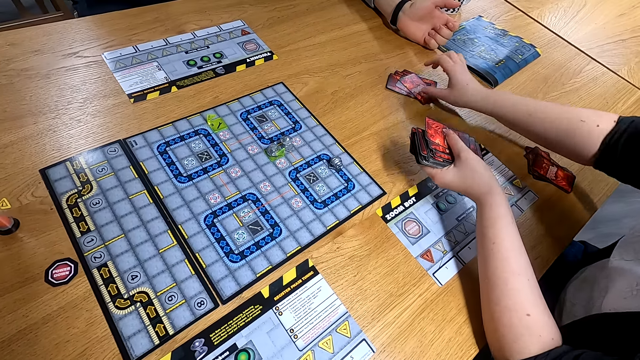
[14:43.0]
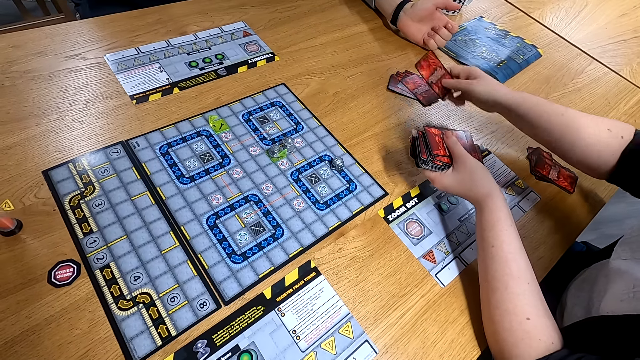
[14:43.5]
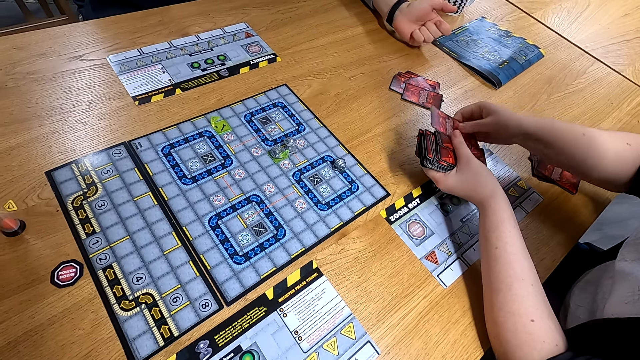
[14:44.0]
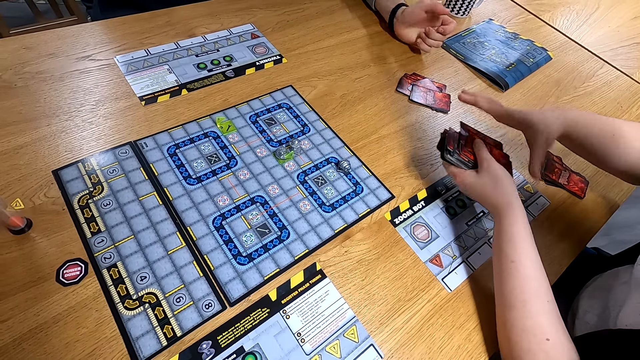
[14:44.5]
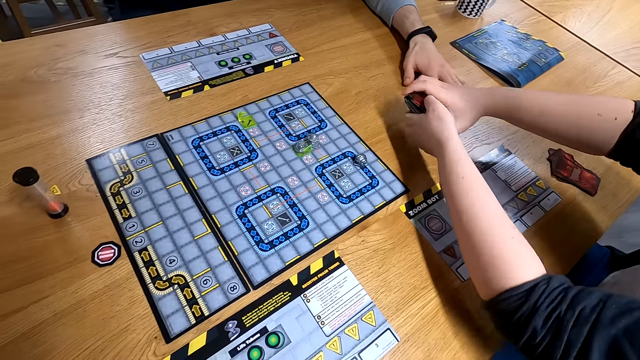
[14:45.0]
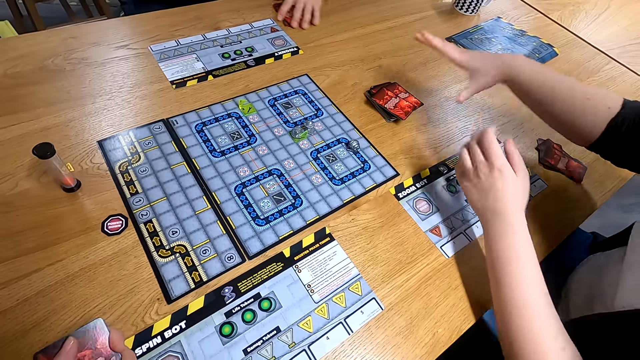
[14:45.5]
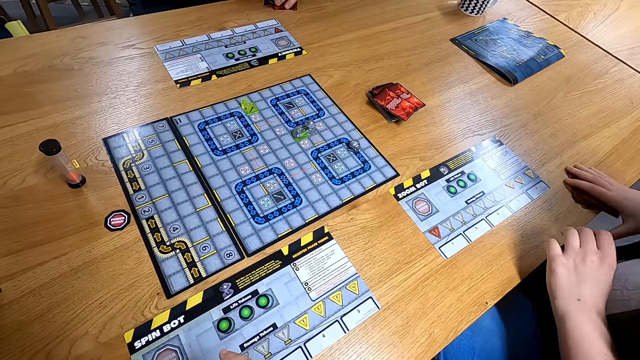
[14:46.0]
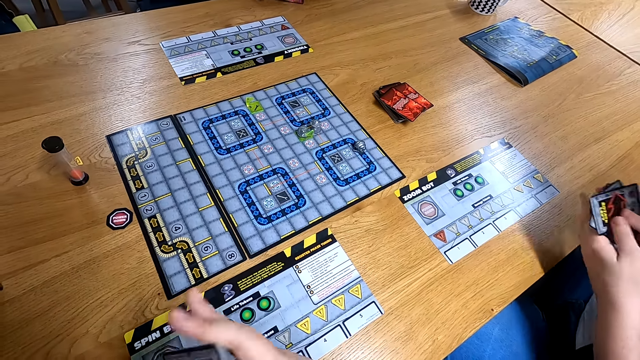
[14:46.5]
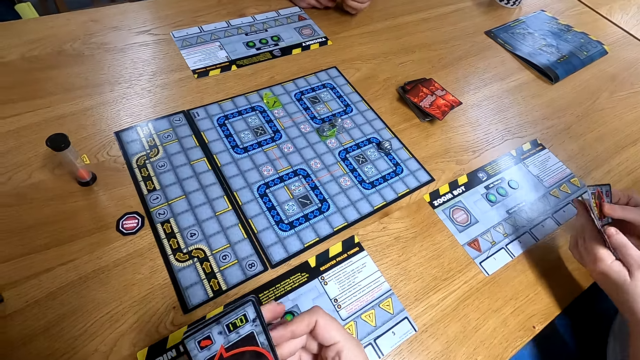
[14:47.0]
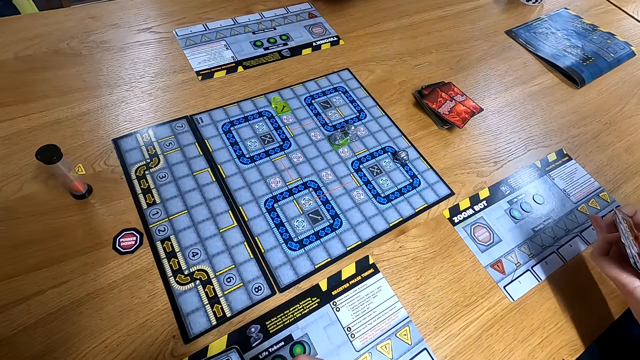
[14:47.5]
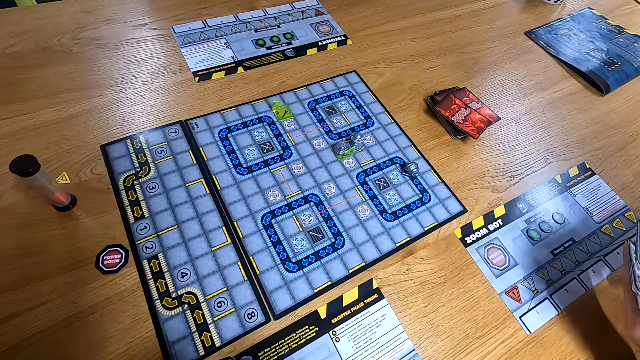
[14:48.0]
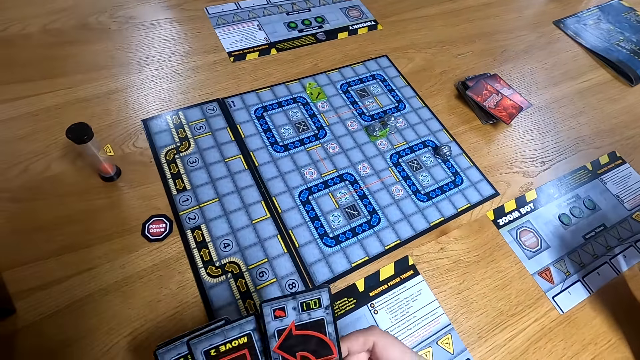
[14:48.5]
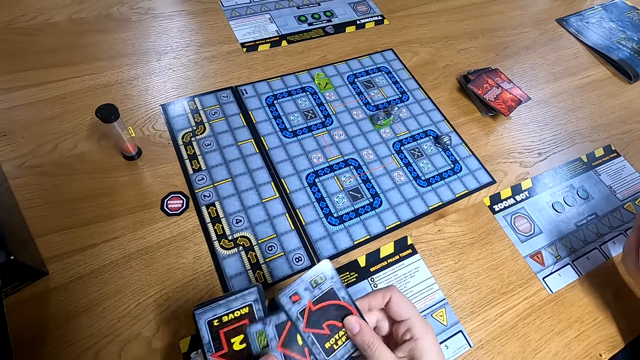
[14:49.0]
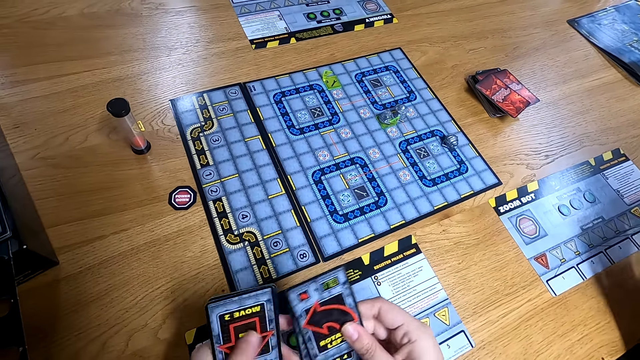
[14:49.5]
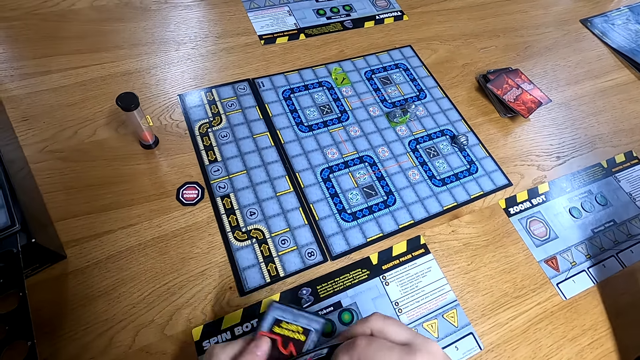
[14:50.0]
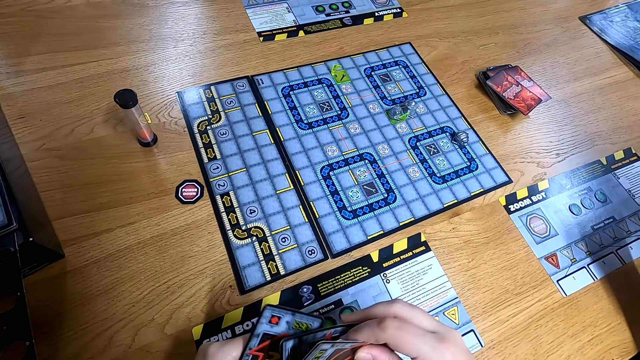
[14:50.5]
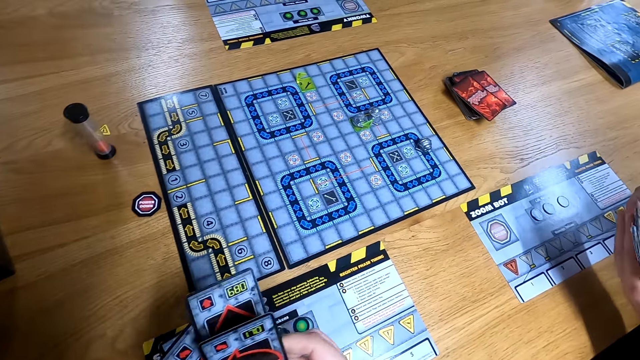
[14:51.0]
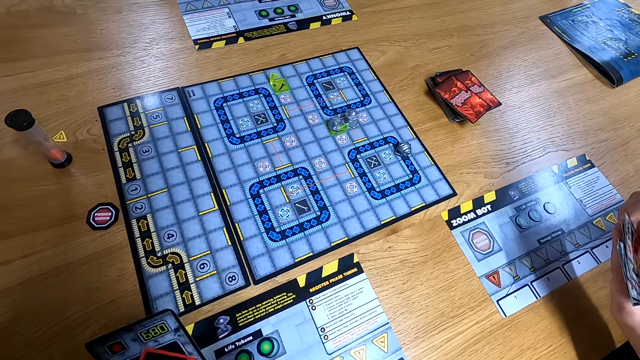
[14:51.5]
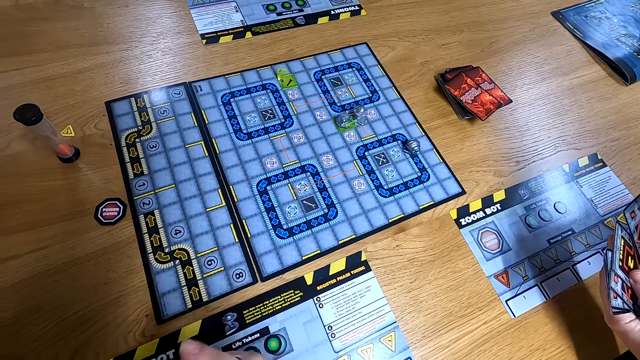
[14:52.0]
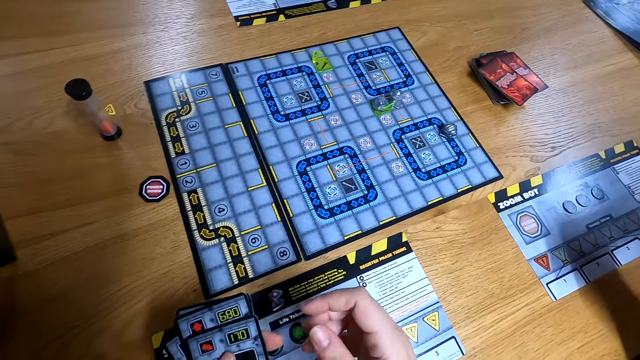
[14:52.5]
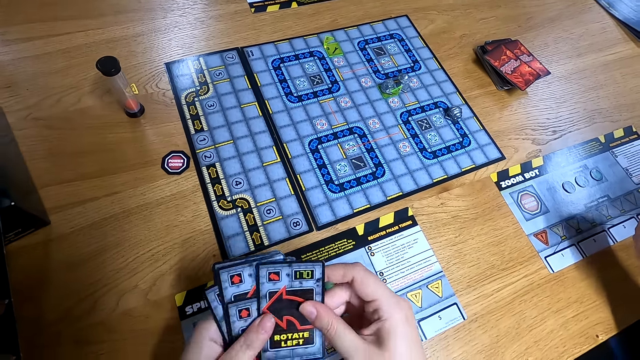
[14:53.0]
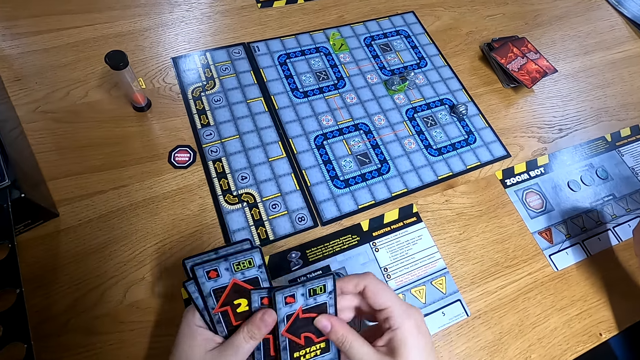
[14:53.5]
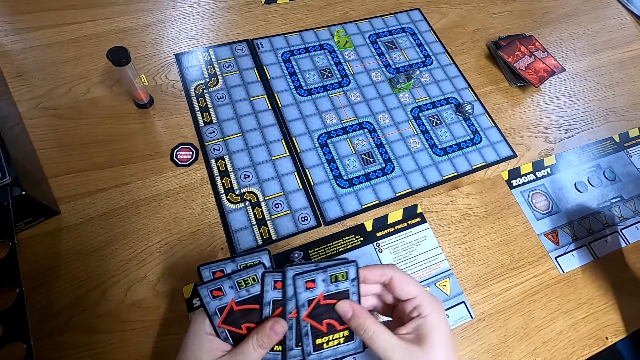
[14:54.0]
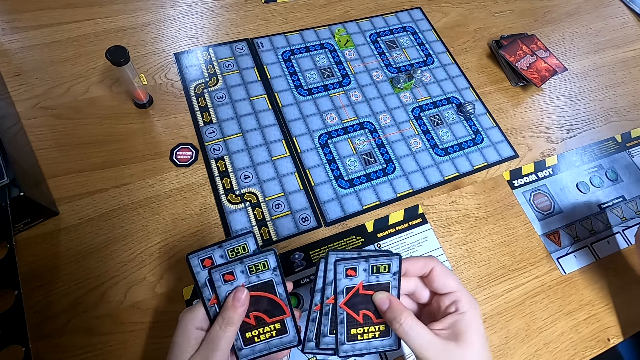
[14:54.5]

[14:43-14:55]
The man moves the cards from the table with his left hand. Another man drops the bundle of cards on the table with his right hand. The other man packs the cards from the table with his left hand and spreads the cards in his hands. The camera wearer spreads the cards in his hands.

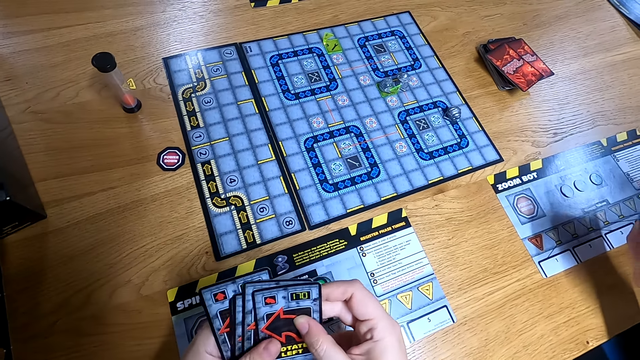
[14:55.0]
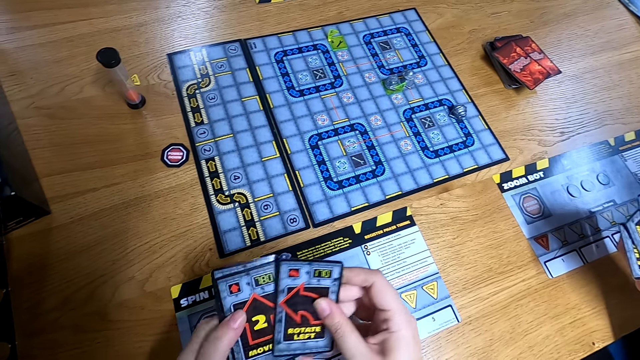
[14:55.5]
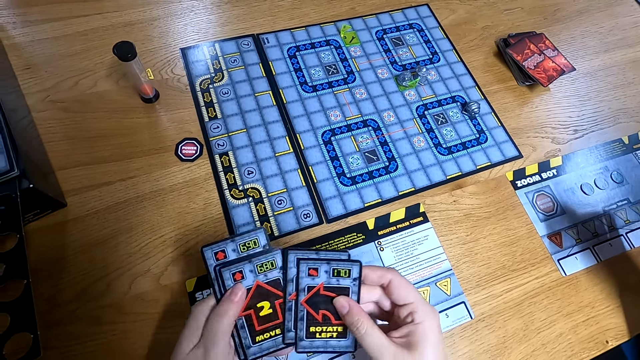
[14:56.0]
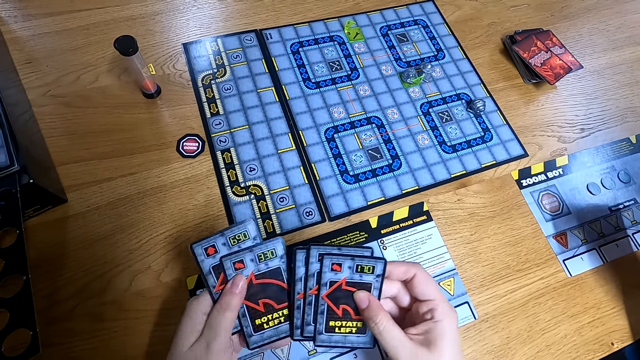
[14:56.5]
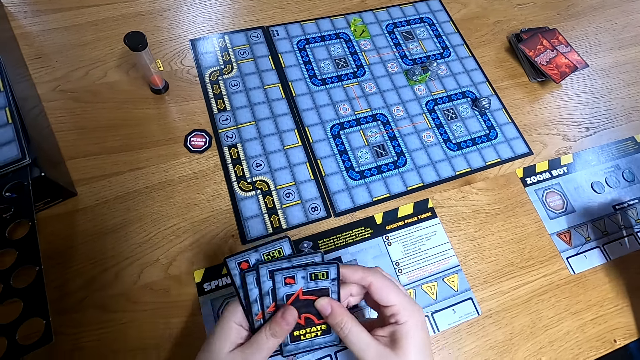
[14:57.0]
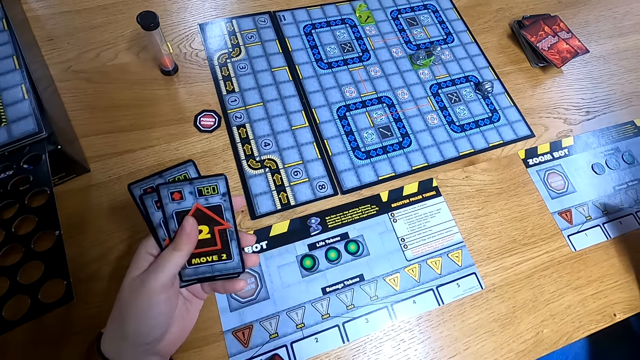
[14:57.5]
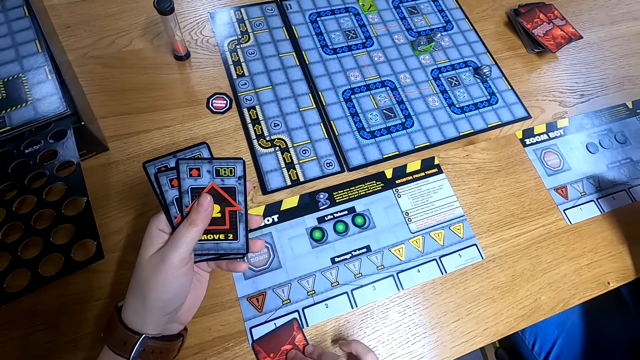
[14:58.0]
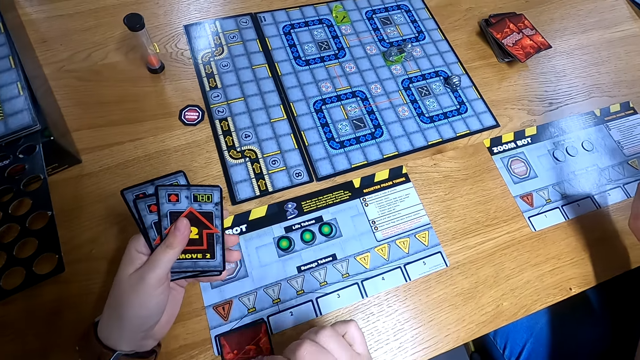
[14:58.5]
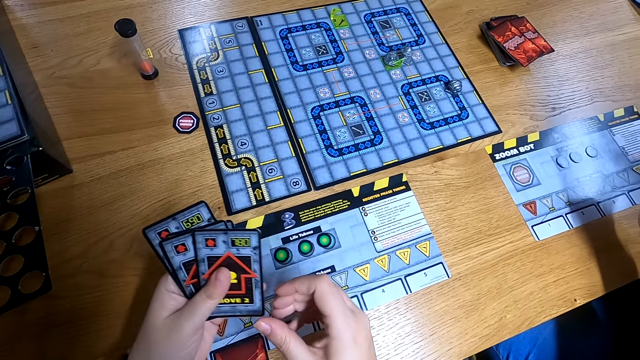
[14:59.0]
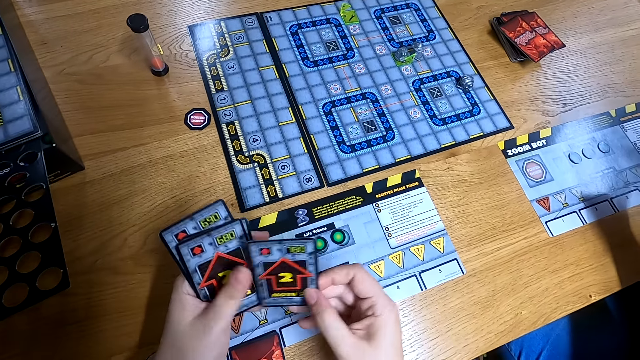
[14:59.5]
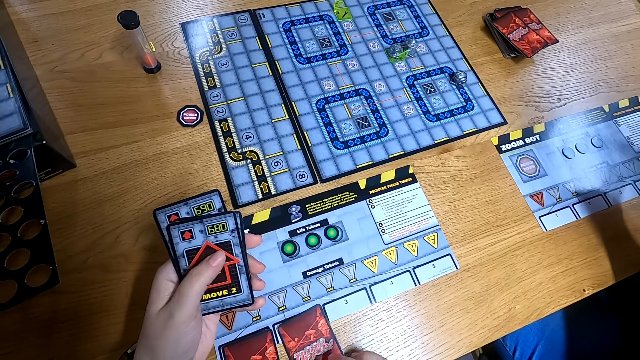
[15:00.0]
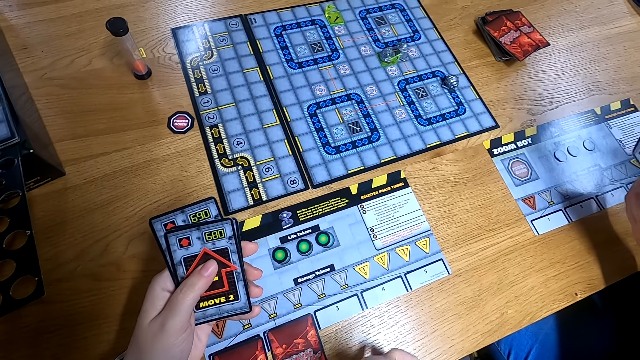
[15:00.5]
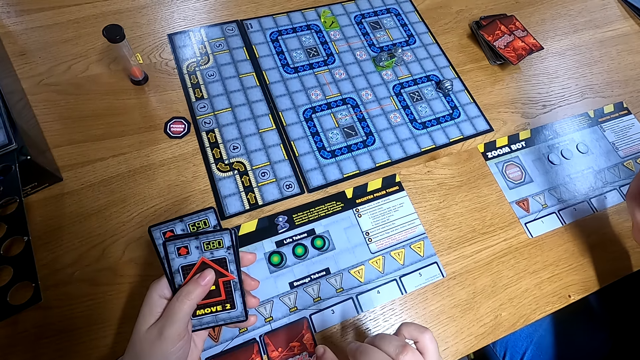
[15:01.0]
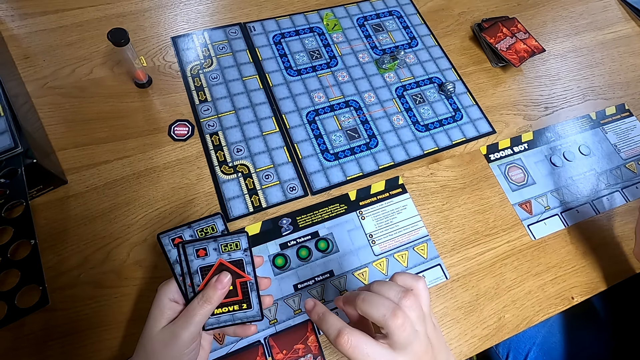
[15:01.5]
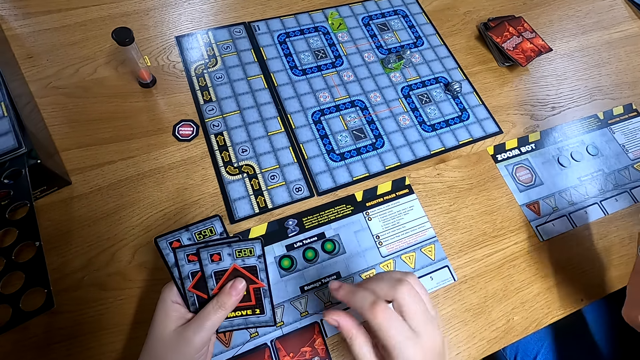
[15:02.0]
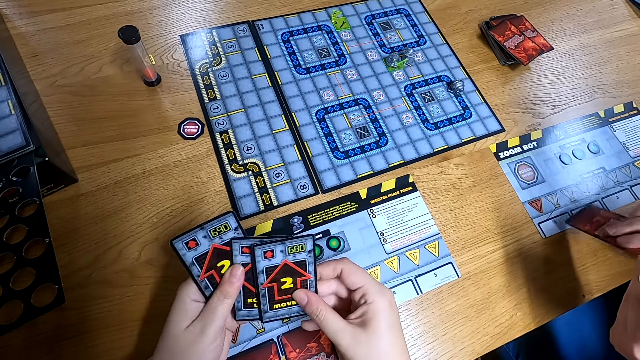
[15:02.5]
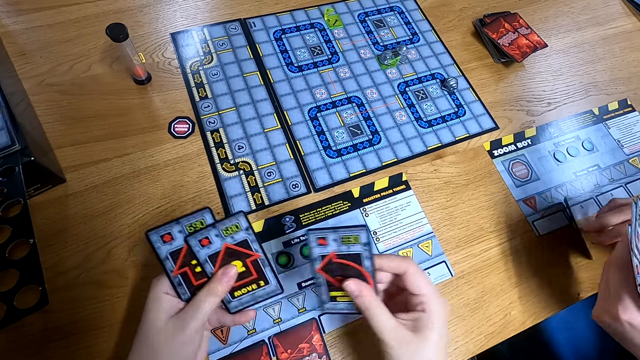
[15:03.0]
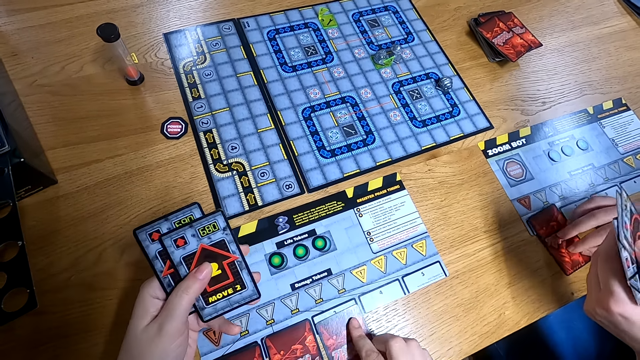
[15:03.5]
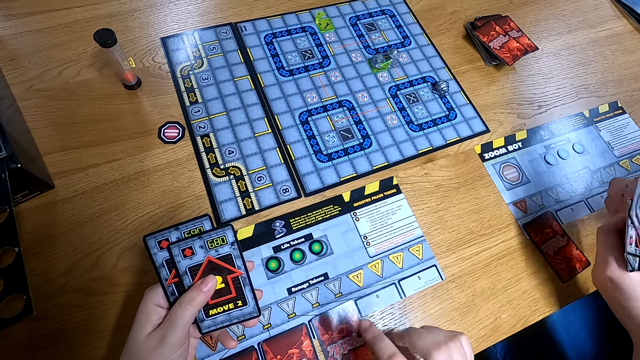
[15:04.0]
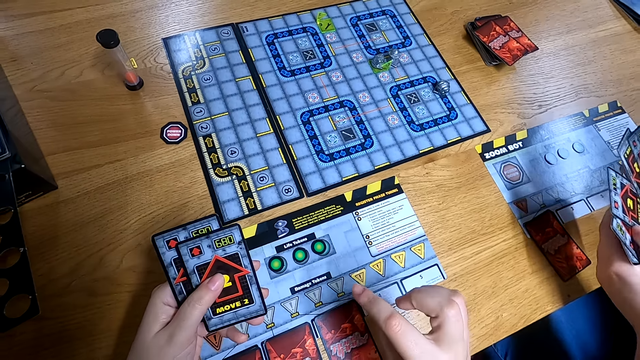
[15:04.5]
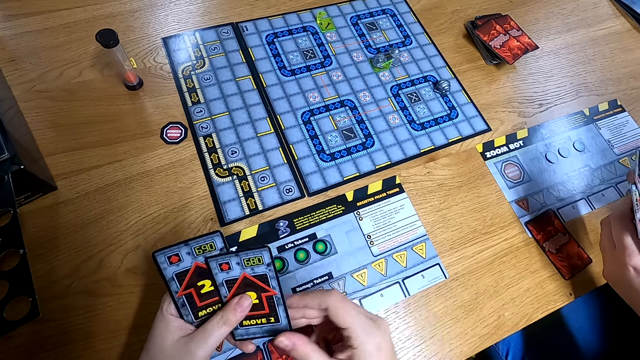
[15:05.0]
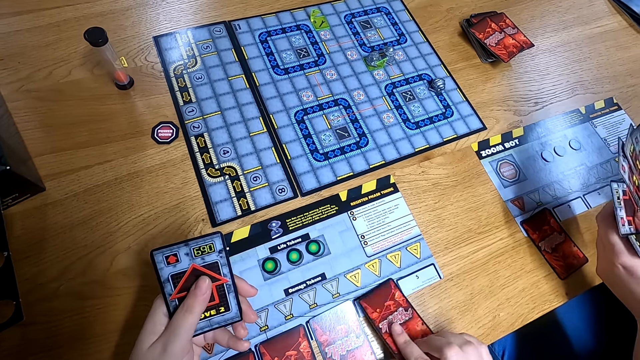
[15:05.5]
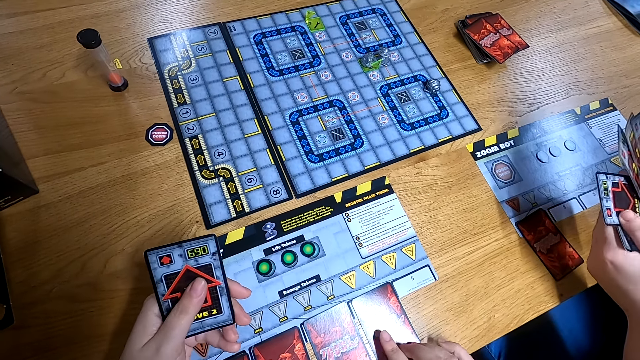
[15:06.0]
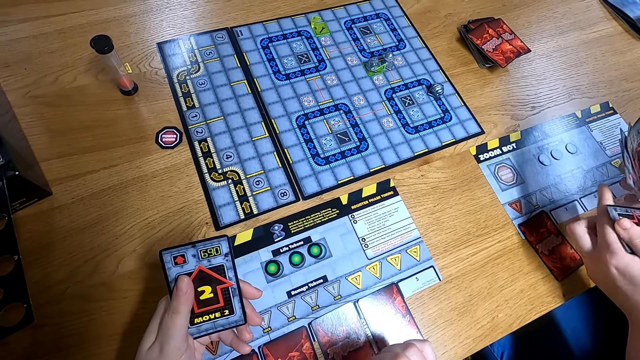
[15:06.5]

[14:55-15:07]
The camera wearer drops the card on the table with his right hand. He drops the card again. The man drops the card on the table with his right hand. The camera wearer drops the card on the table with his right hand. He drops the card again.
